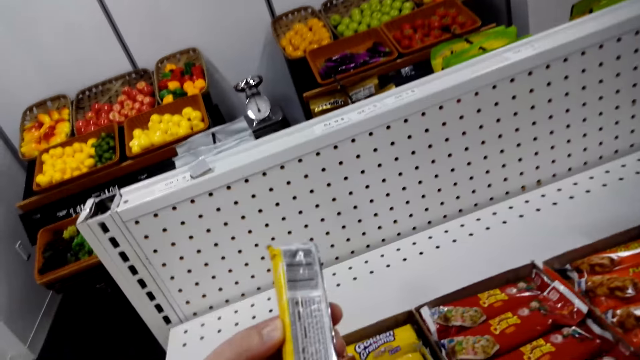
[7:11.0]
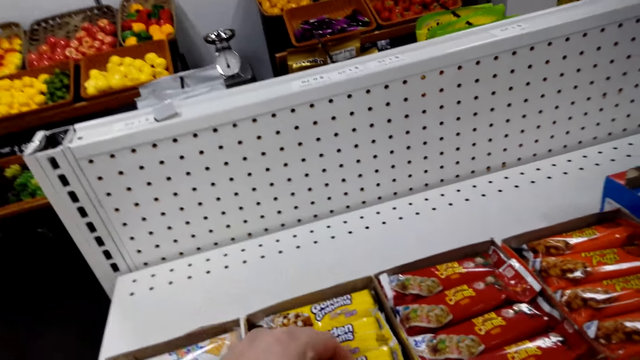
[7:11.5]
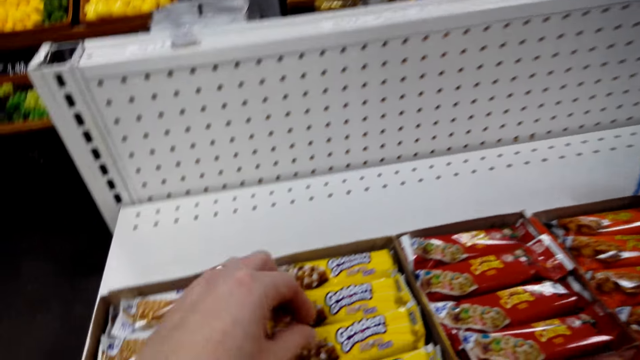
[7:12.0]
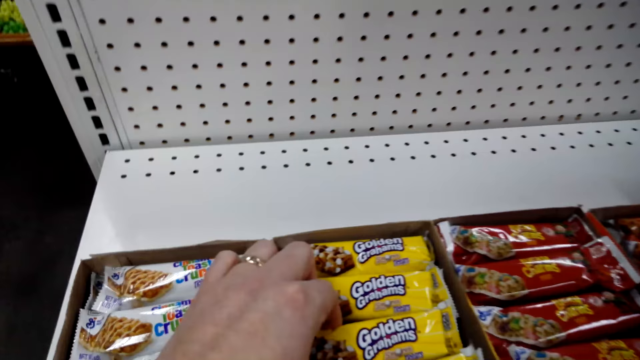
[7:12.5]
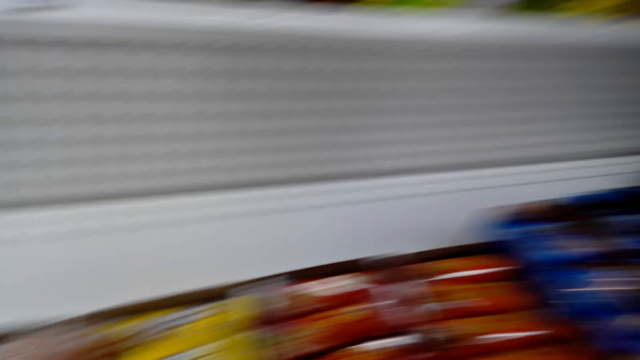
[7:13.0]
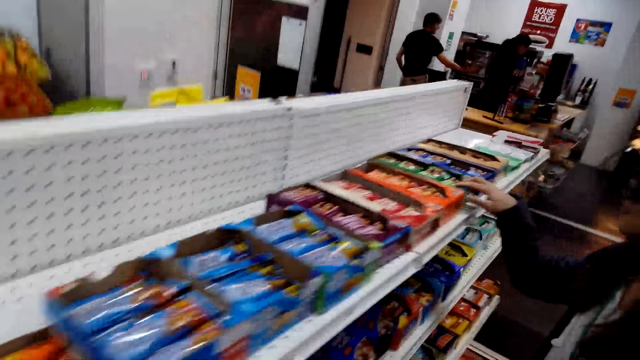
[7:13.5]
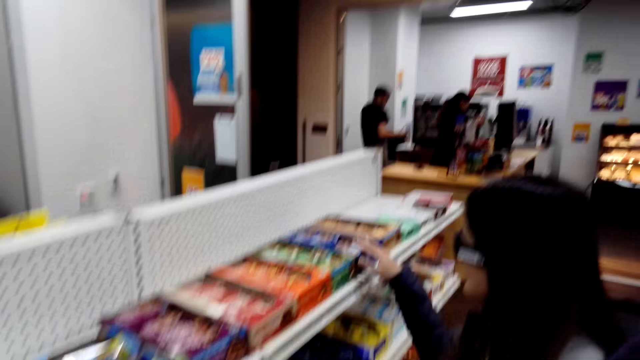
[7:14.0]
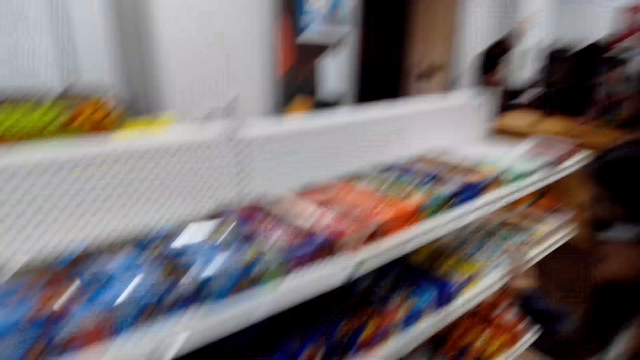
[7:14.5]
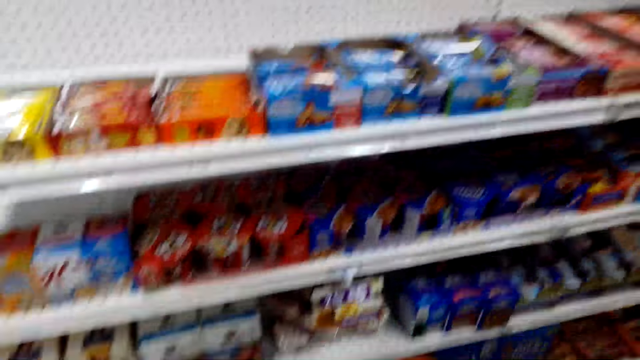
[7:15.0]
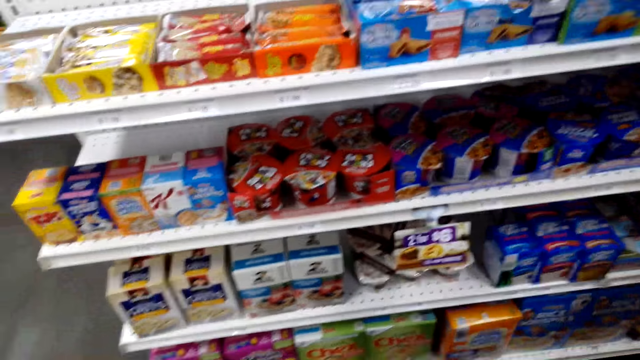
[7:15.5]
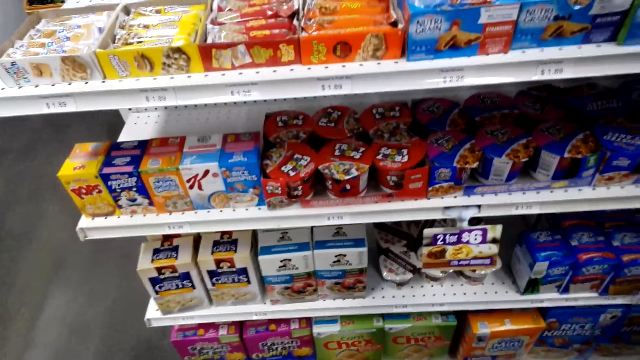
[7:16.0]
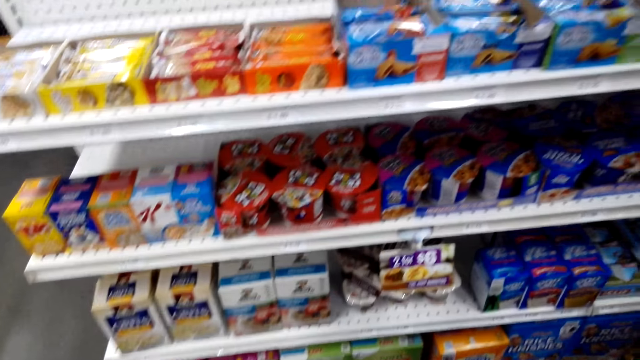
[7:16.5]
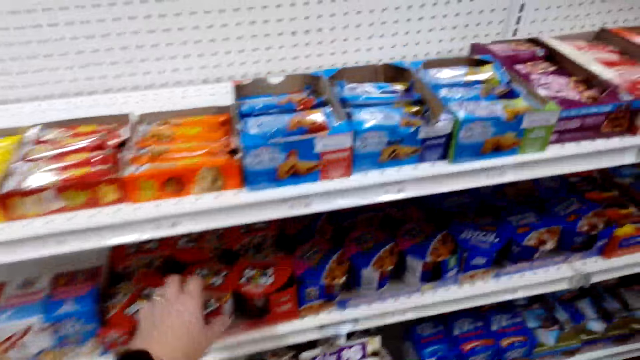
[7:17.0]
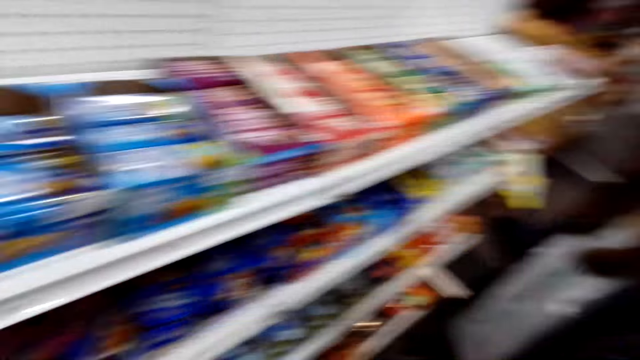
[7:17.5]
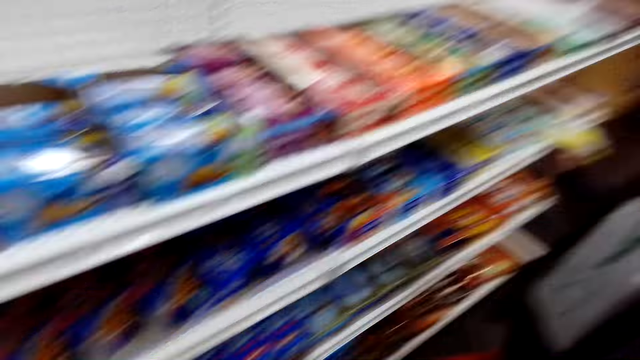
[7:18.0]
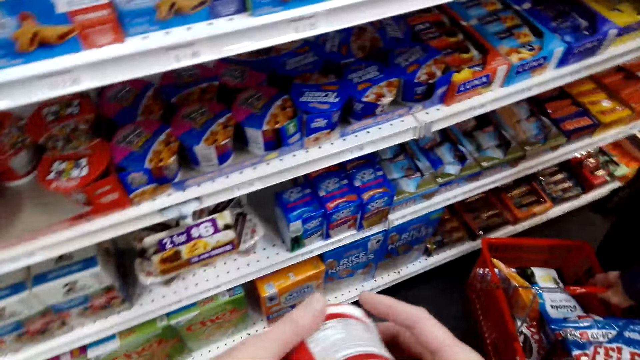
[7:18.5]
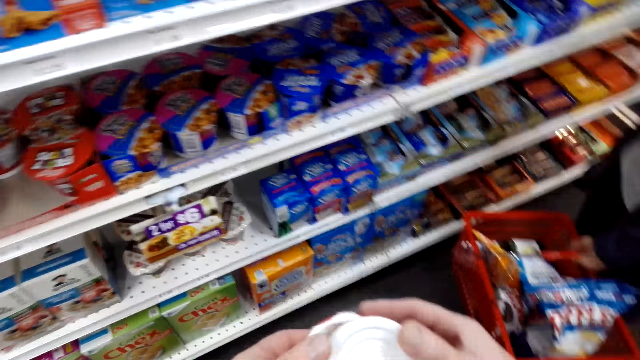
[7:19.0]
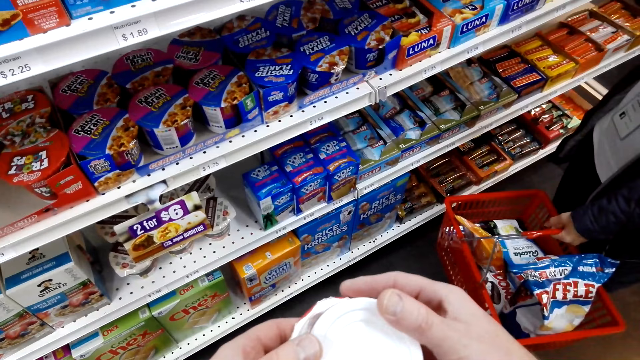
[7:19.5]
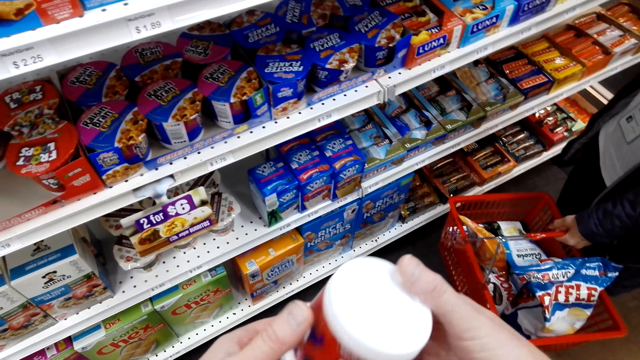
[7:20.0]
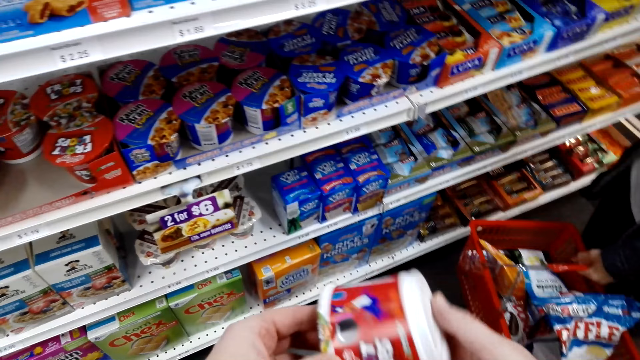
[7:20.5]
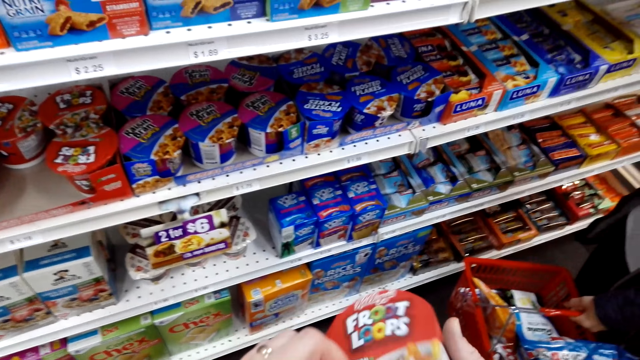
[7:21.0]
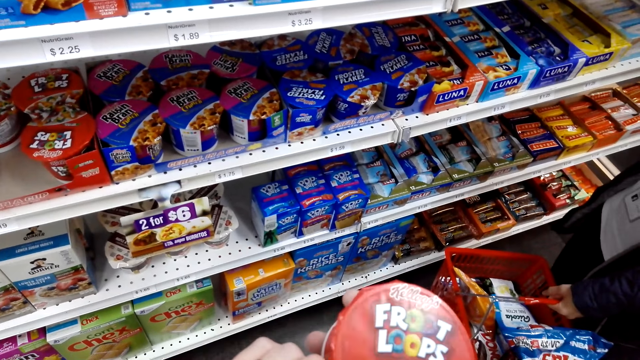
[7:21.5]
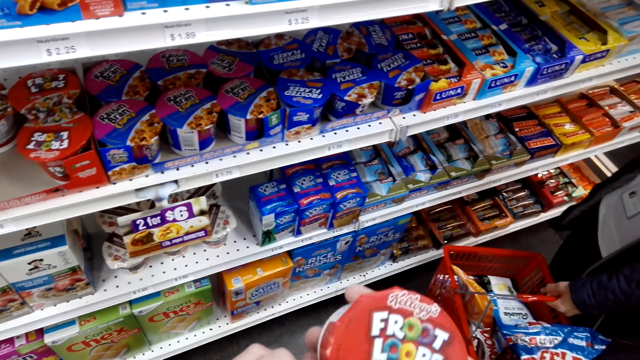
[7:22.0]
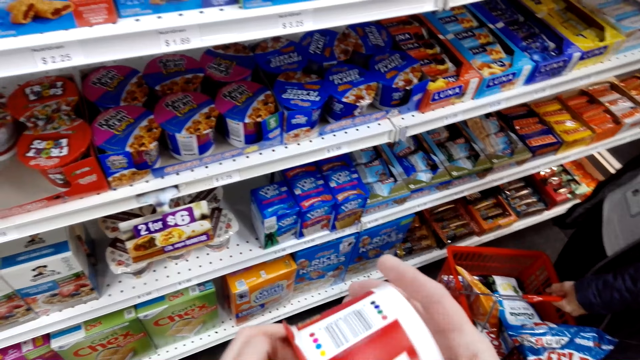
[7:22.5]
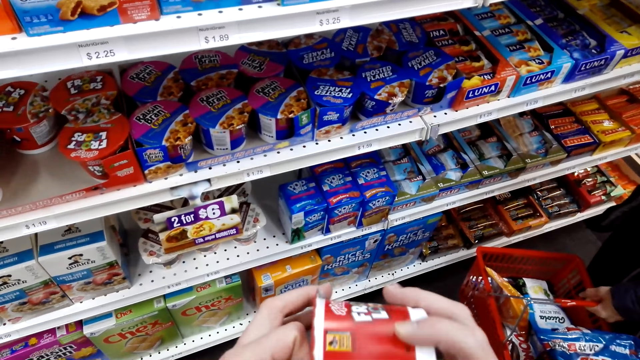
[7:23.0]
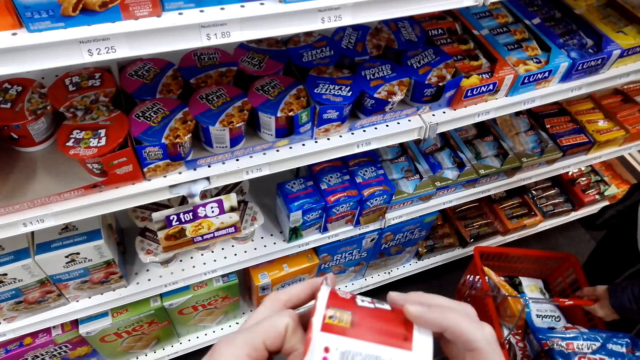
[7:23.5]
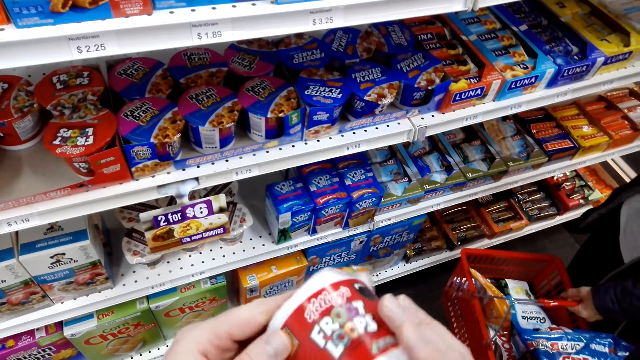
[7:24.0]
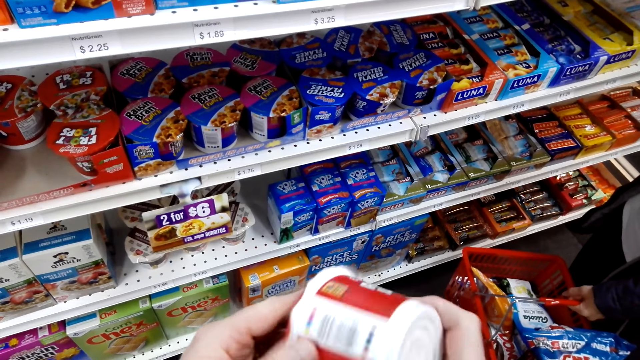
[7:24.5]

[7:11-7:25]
The camera wearer speaks, takes a packet of snacks from the shelf and puts the packet of snacks back in the shelf. The man stands at the desk. The lady touches a box on a shelf. The camera wearer speaks. They pick a can of Fruit Loops on the shelf and check the Fruit Loops can. They hold a tin of something in hand and rotate the tin.

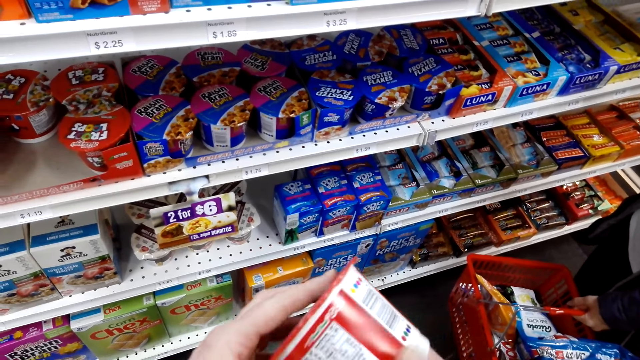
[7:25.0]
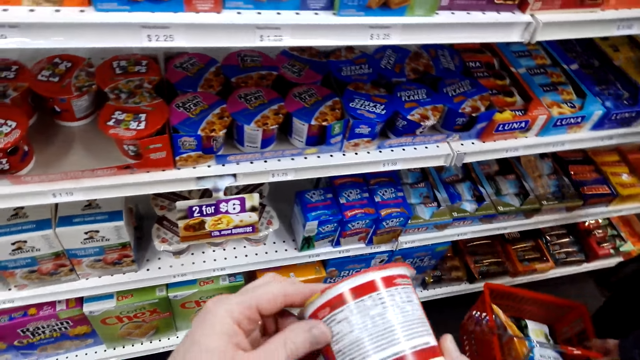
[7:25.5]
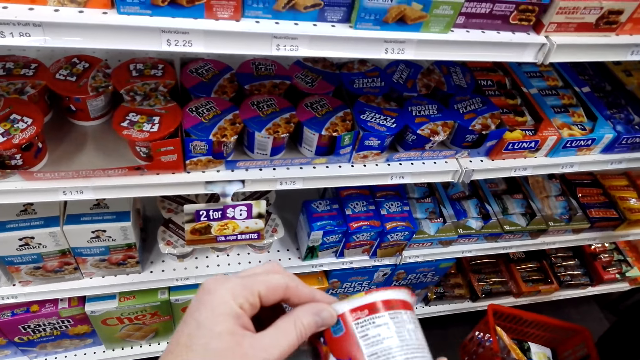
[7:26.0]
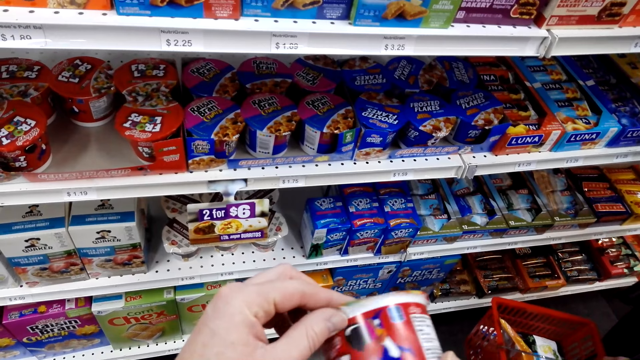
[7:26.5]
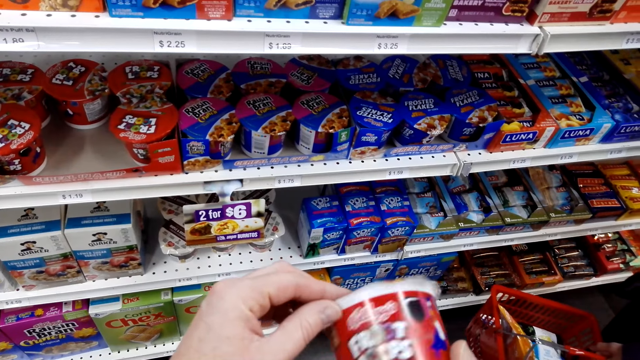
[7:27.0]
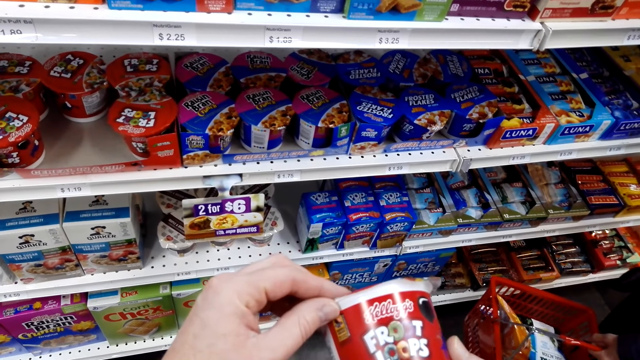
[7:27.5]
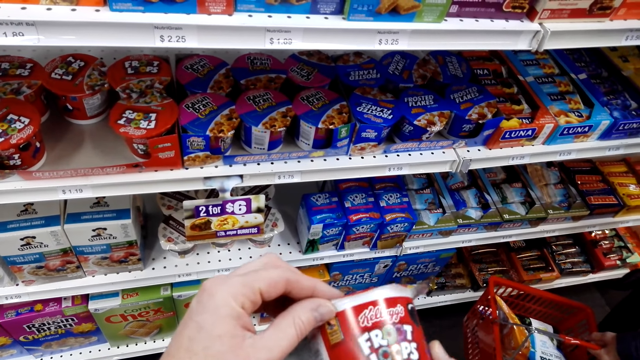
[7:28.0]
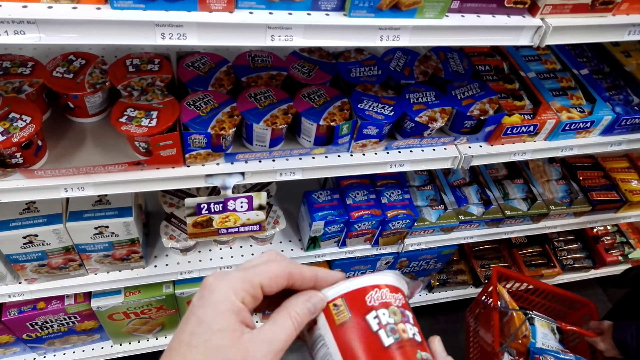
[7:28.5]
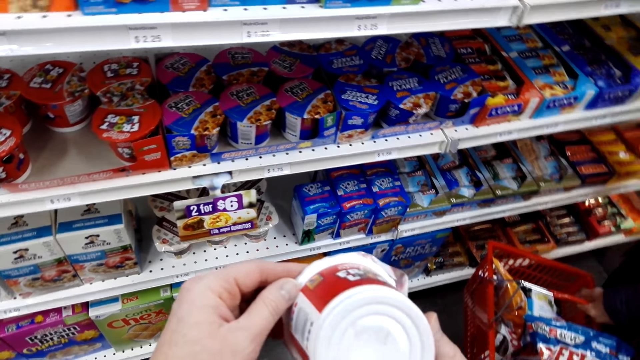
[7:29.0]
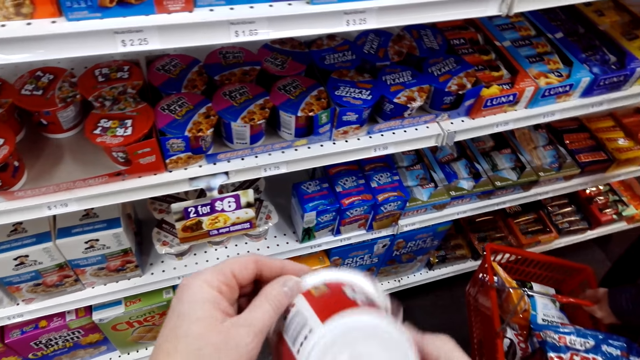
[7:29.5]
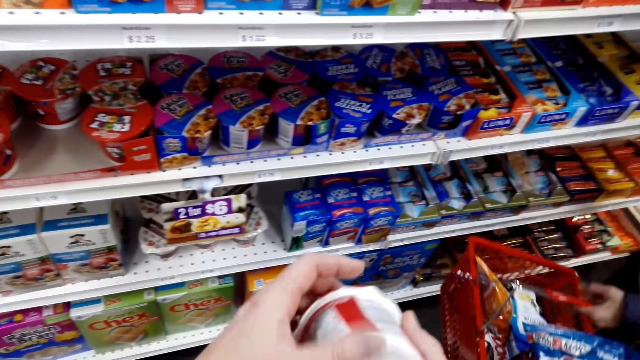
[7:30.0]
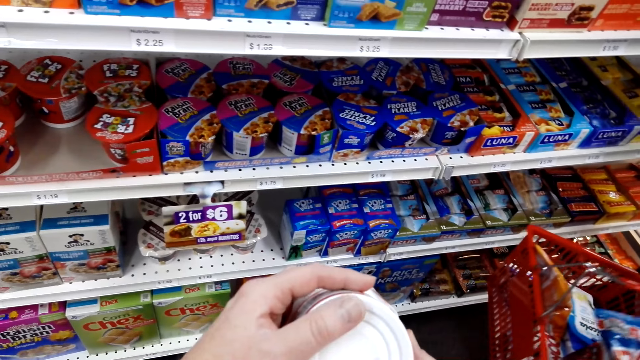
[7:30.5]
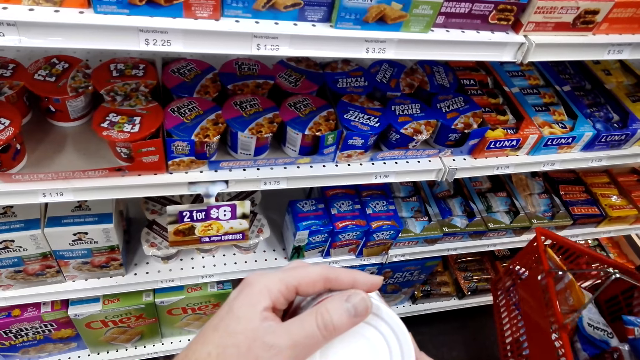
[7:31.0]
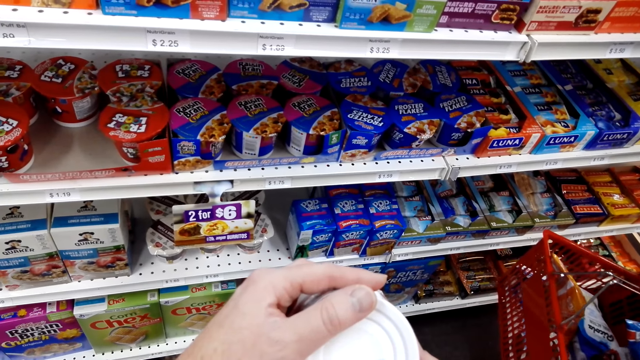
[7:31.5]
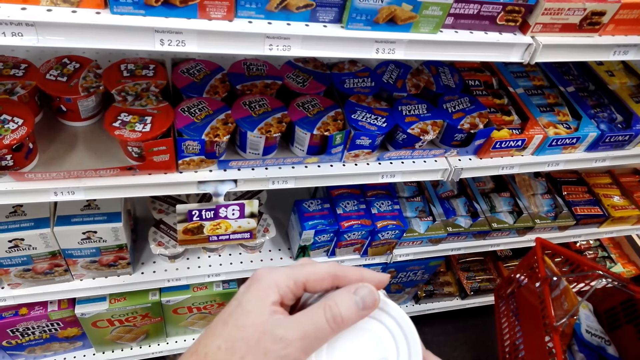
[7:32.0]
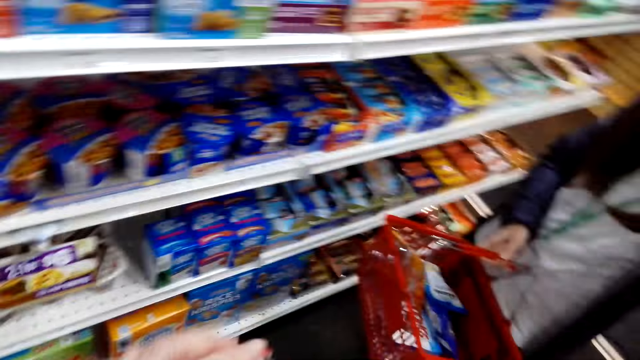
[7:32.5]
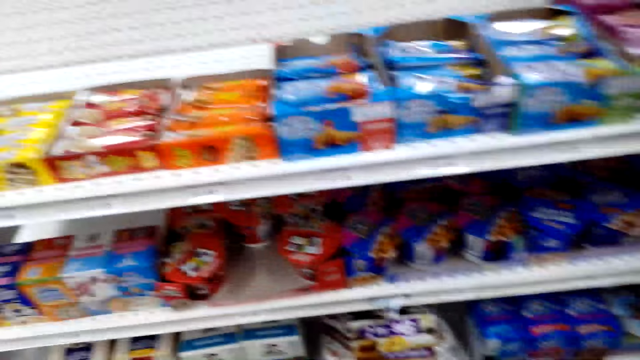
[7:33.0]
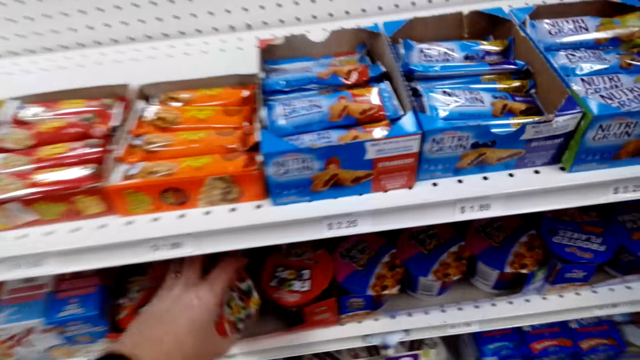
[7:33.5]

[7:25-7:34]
The lady carries the shopping basket.
